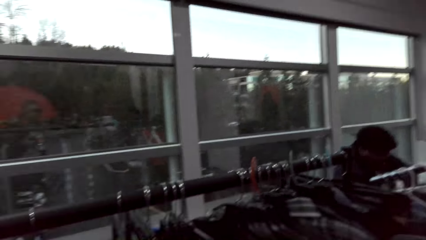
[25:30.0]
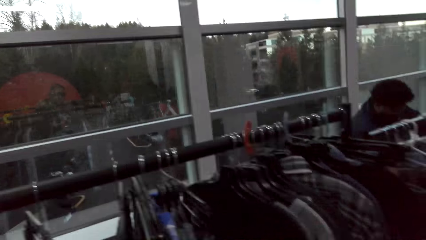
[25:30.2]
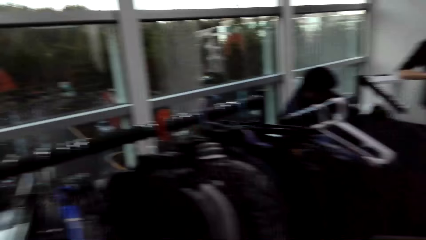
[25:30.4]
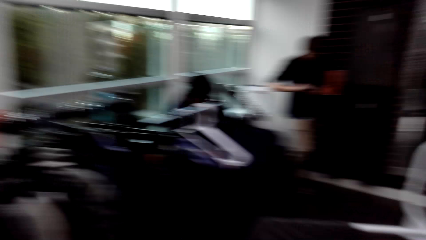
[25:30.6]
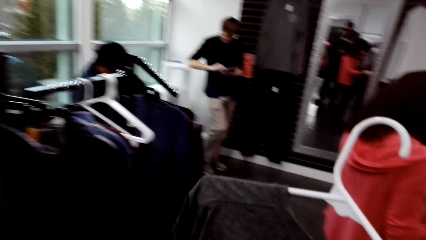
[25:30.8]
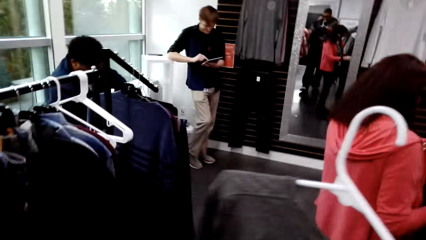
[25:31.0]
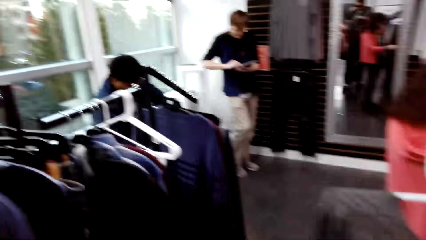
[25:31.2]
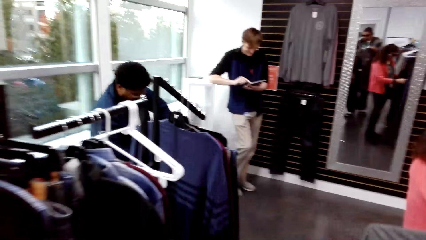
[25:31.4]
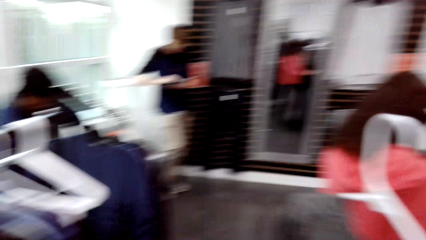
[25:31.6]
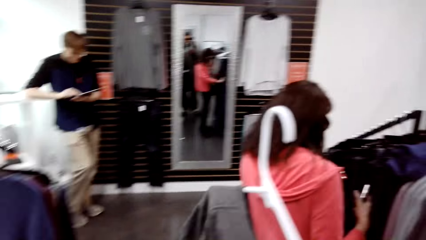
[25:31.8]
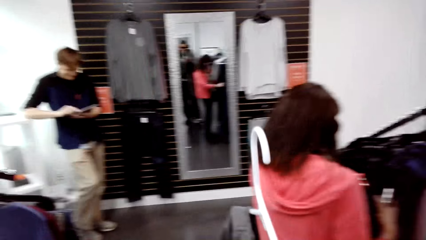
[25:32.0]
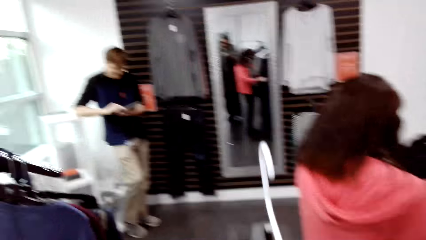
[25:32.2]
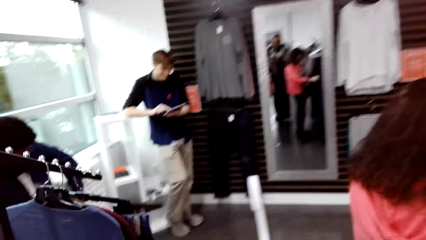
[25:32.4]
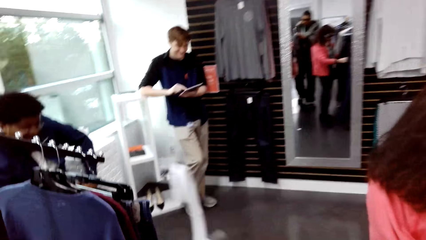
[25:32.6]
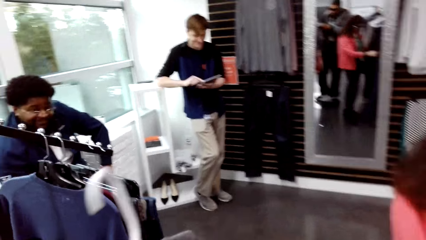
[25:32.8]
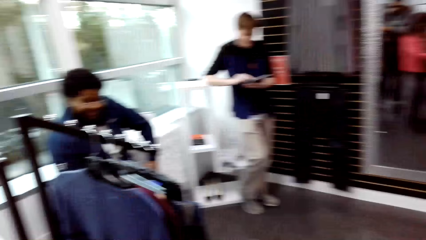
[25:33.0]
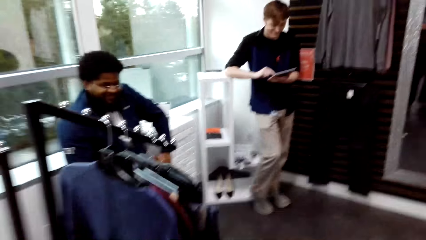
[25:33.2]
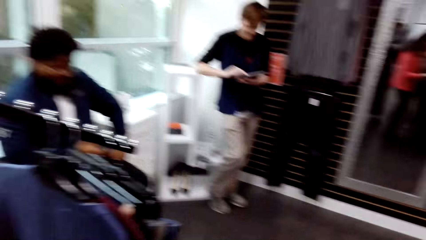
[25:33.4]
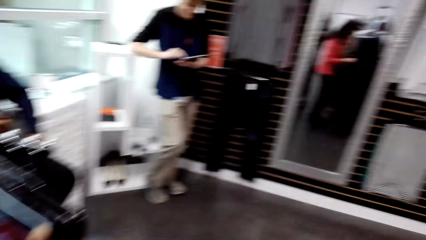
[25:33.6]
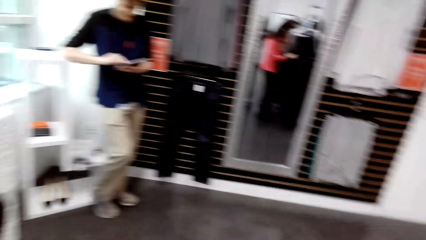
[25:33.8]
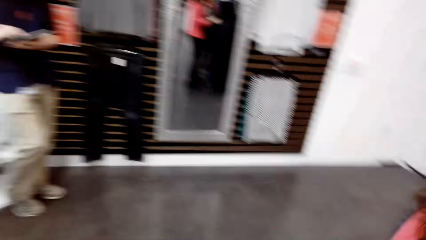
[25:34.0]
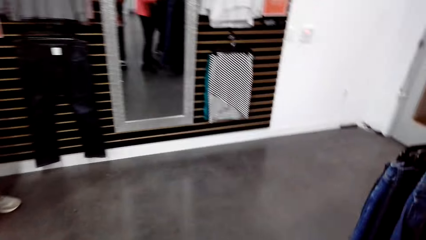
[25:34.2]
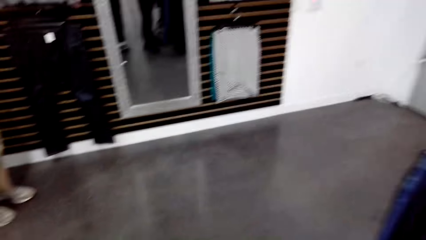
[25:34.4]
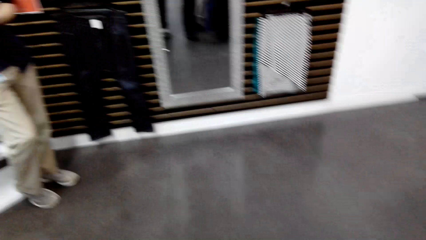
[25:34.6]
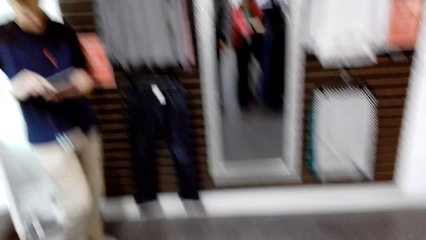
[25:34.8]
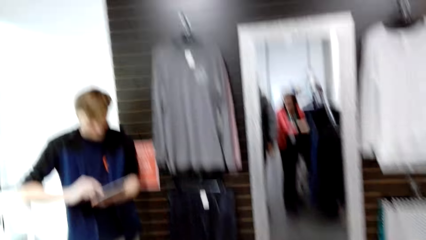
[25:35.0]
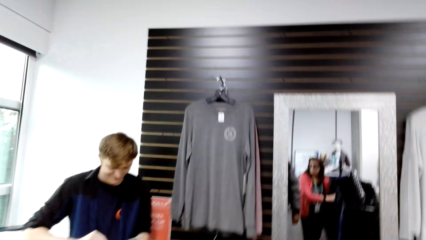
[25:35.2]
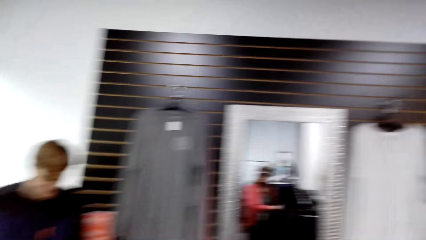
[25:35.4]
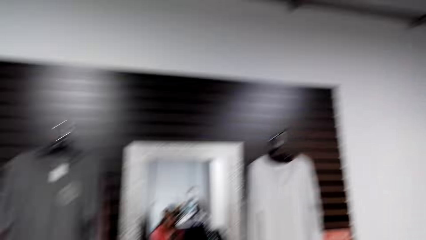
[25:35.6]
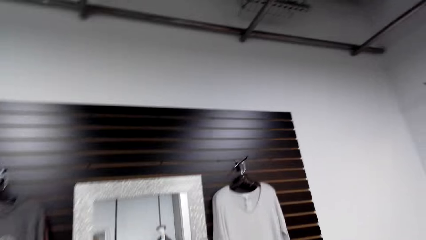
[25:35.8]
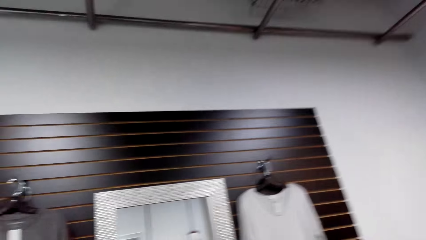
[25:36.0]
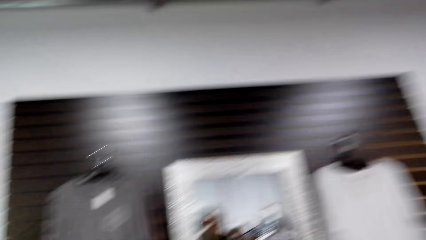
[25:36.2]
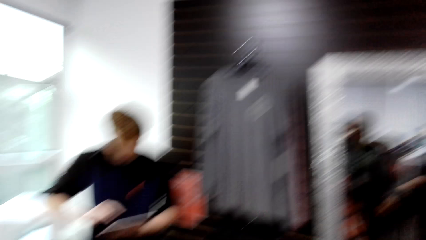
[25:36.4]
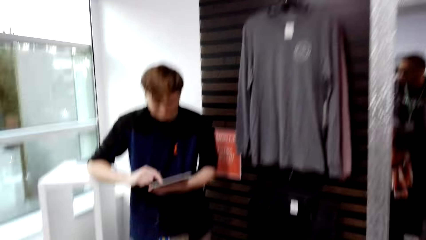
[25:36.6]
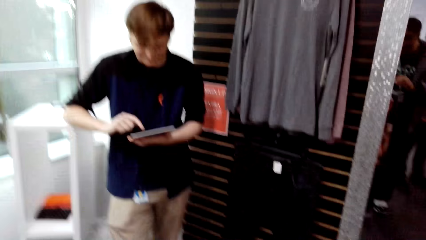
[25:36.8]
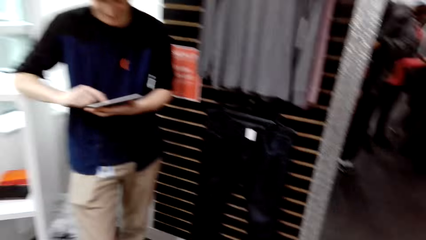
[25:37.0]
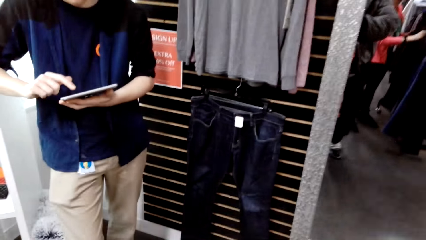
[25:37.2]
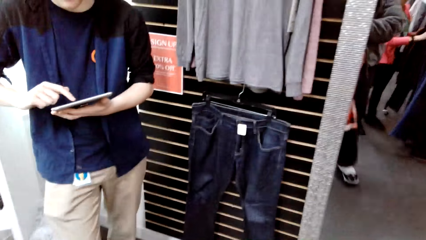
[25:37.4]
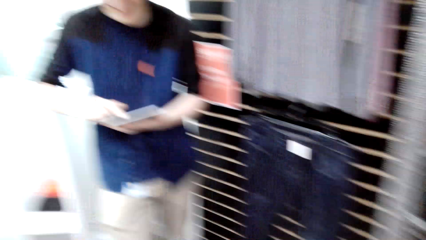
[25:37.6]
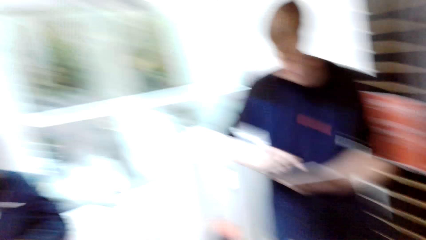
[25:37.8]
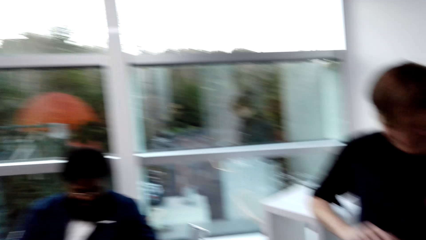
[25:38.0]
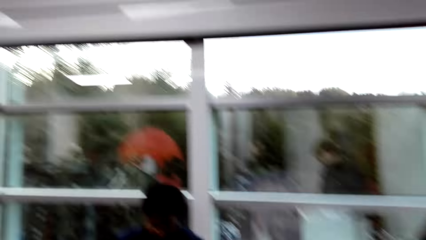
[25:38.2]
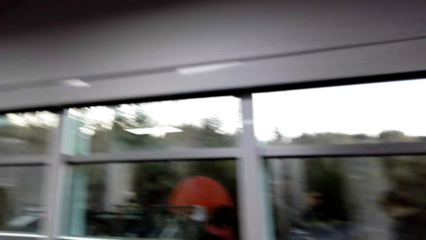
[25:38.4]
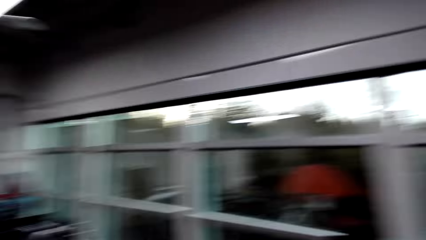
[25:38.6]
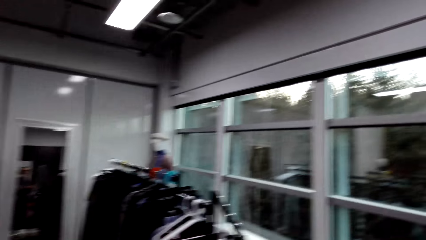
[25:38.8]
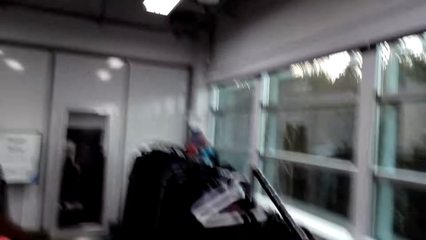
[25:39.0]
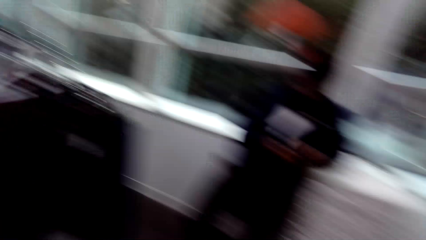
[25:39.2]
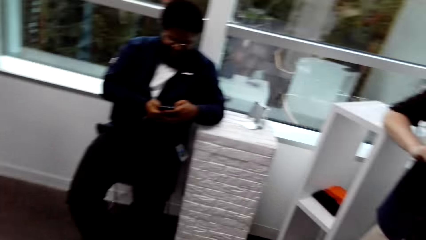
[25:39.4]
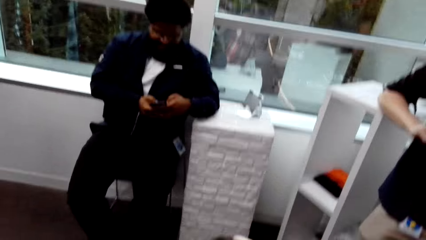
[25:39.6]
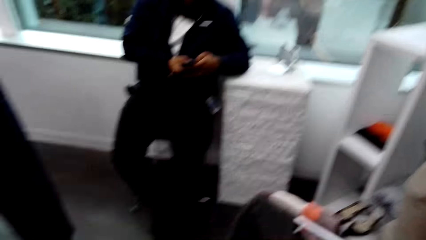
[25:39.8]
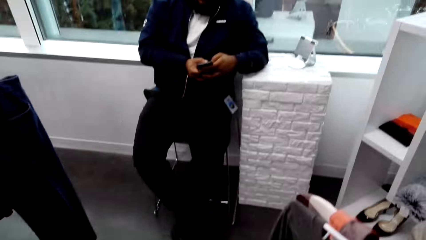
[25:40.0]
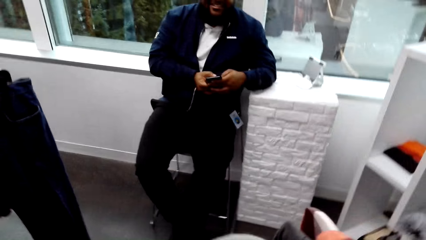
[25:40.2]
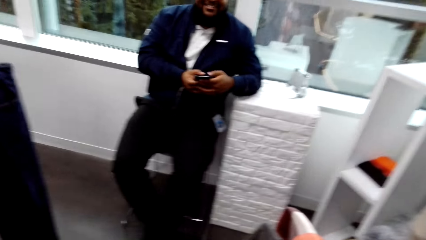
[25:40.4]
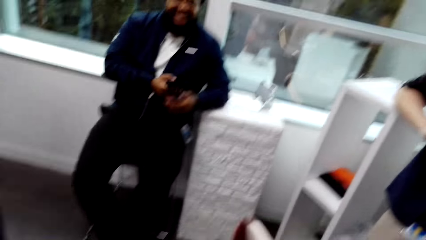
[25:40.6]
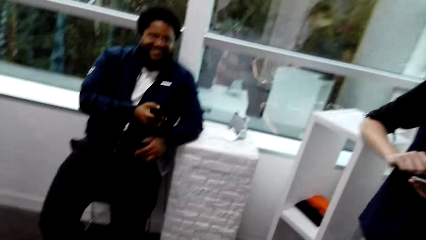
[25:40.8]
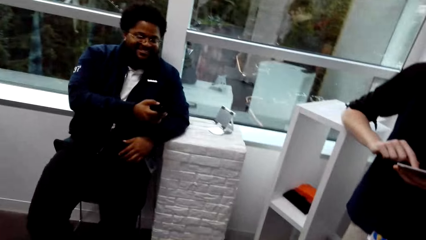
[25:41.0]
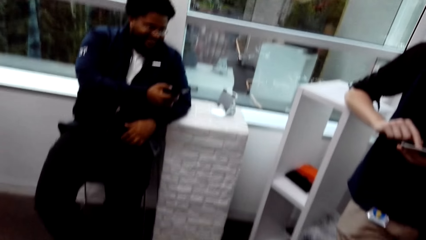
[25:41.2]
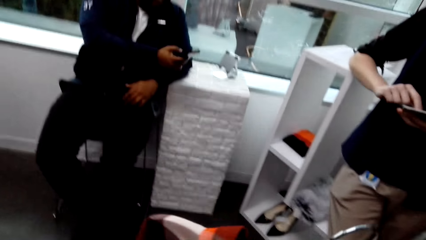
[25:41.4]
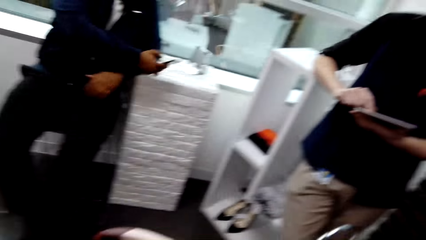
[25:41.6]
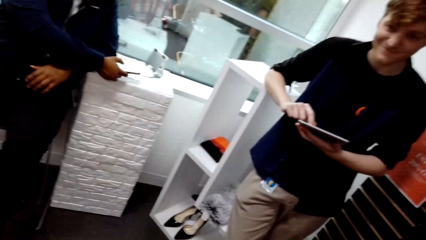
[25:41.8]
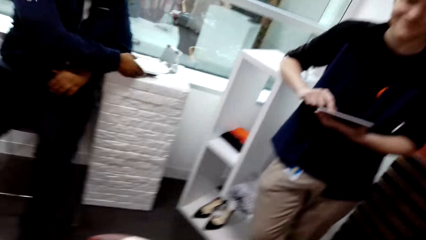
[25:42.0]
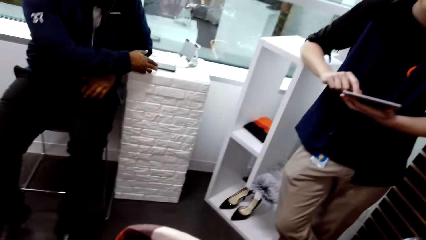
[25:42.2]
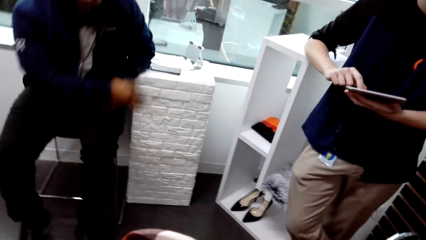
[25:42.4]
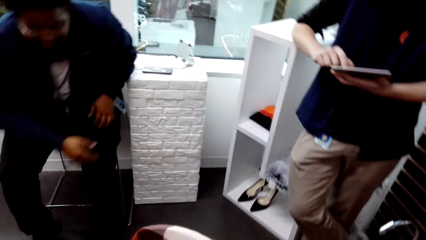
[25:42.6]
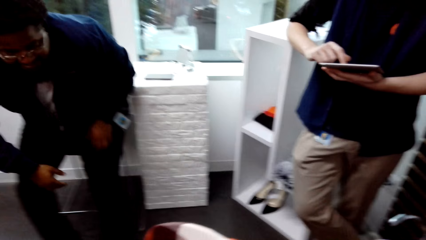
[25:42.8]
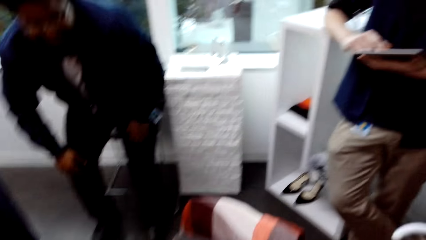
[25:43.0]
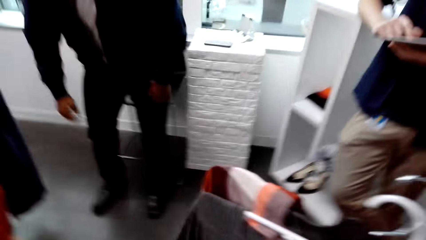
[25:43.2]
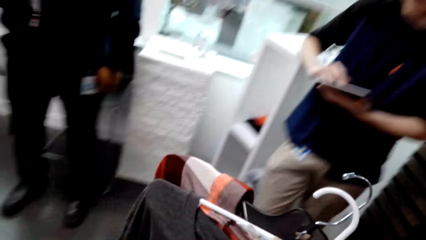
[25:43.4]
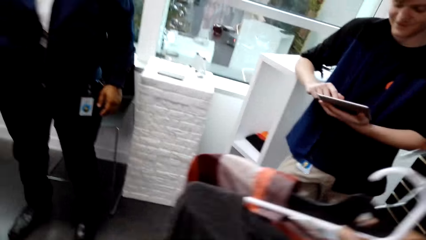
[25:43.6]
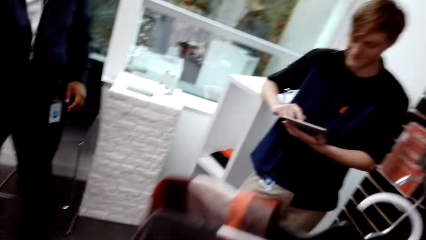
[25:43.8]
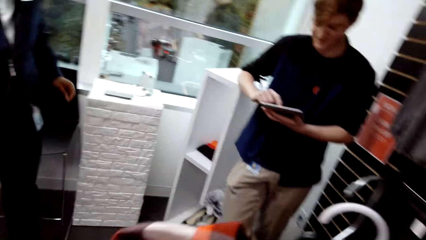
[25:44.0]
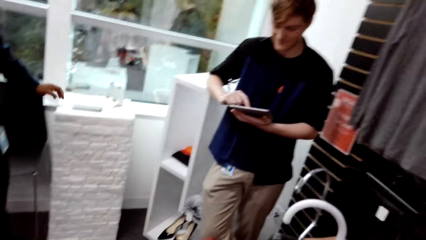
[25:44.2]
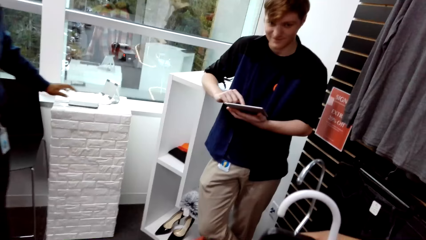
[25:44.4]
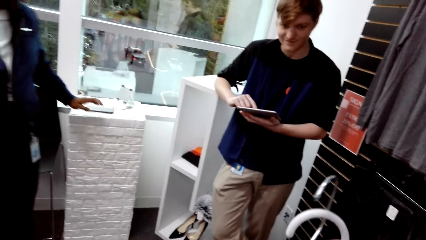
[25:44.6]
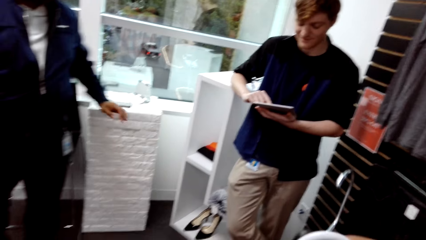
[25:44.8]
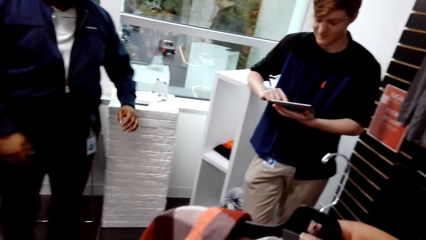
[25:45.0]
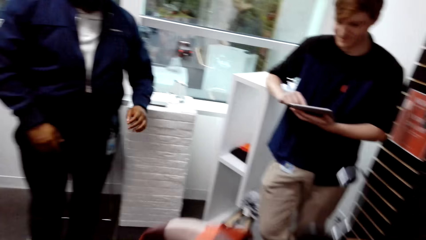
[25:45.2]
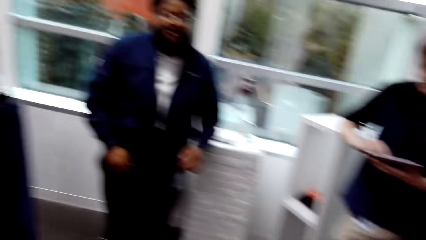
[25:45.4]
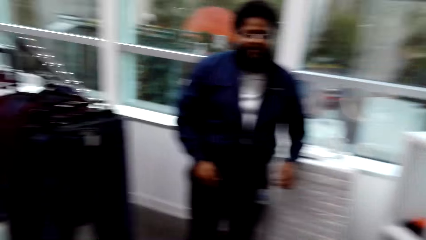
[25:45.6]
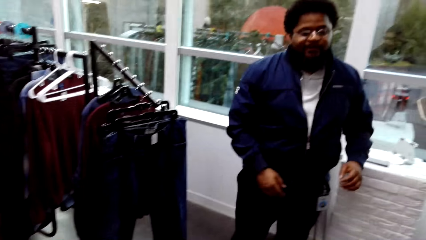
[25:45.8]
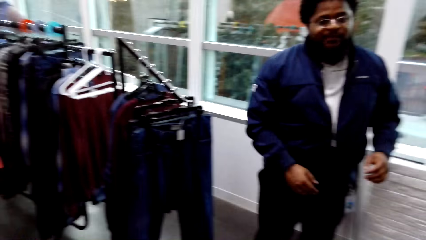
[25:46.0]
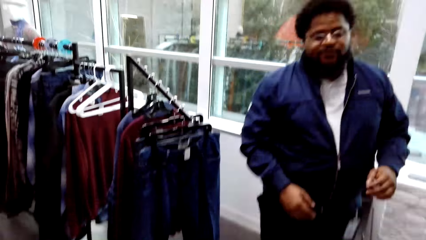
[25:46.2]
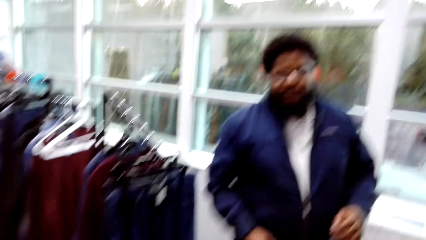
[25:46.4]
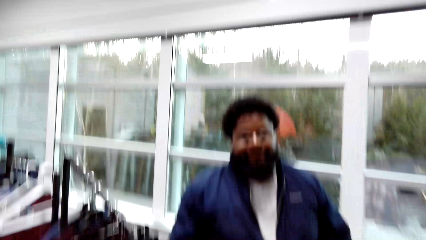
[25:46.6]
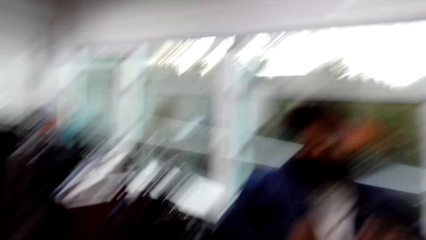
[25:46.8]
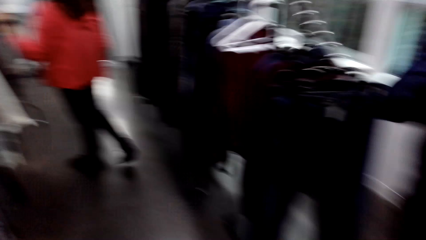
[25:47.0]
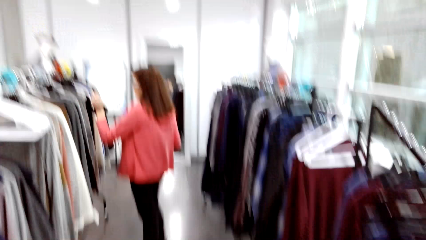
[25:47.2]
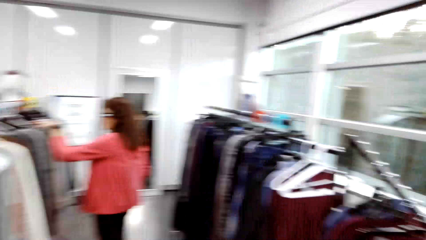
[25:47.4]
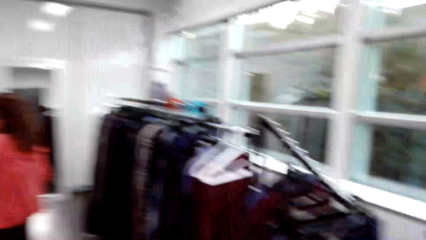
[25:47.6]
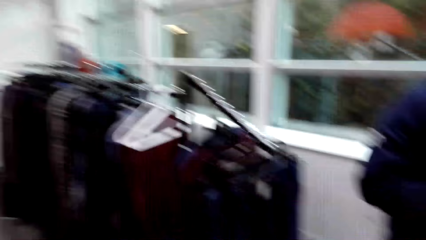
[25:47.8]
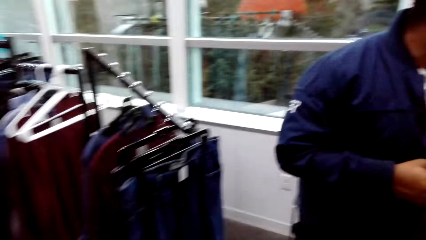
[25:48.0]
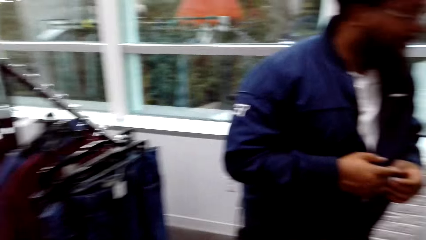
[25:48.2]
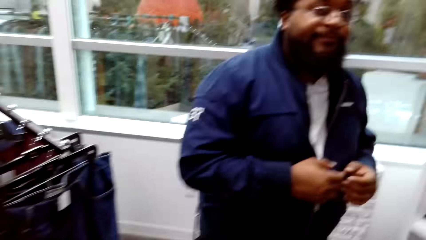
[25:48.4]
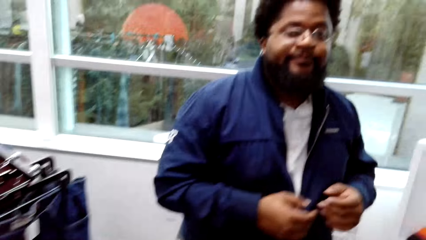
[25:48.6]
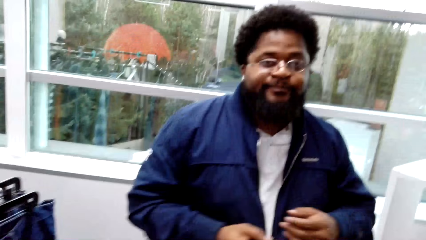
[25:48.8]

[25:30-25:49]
The camera wearer walks around. A man drops the phone on a cement table with his right hand. The man stands and walks around. The camera wearer looks around.
